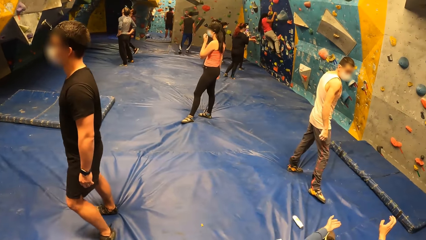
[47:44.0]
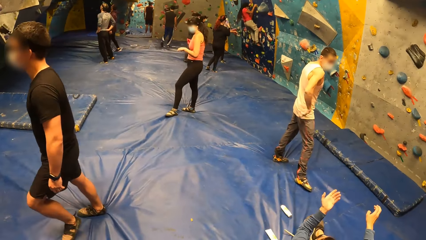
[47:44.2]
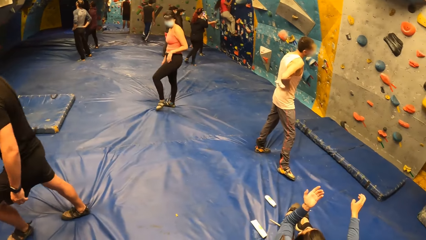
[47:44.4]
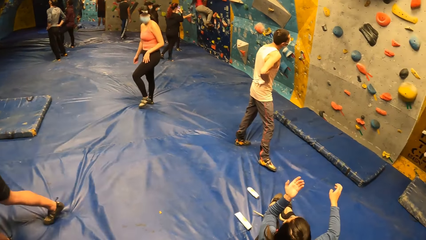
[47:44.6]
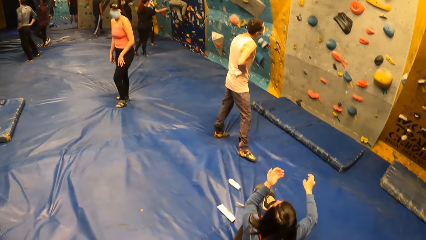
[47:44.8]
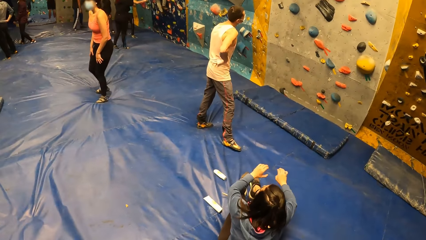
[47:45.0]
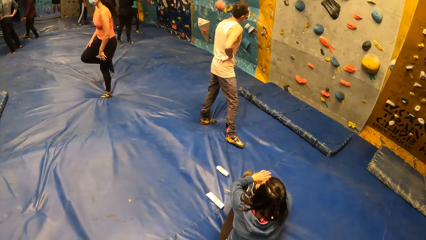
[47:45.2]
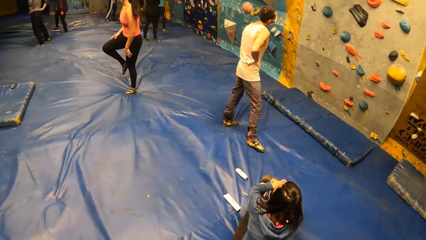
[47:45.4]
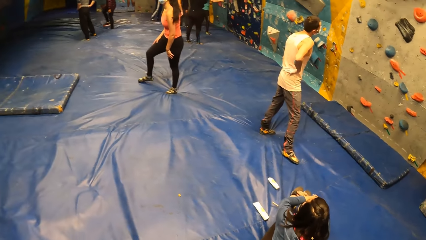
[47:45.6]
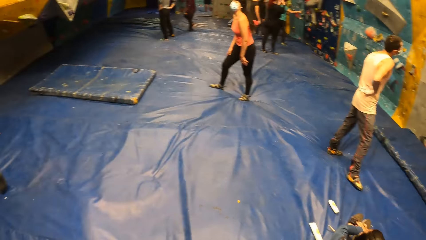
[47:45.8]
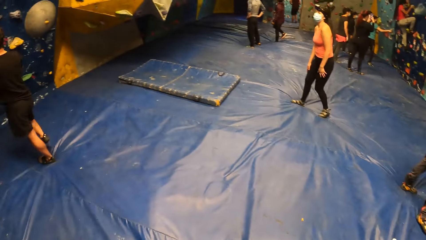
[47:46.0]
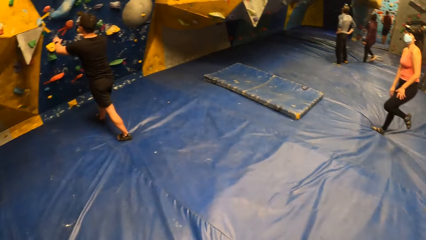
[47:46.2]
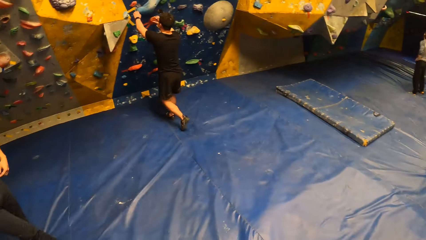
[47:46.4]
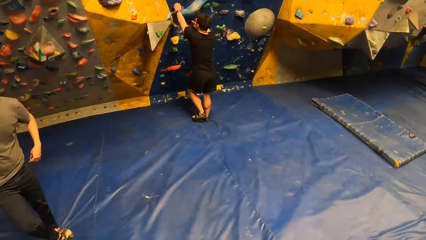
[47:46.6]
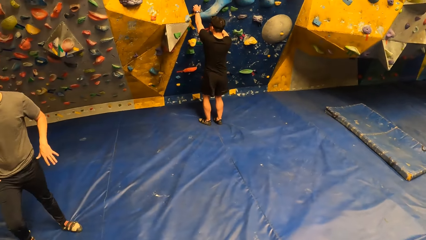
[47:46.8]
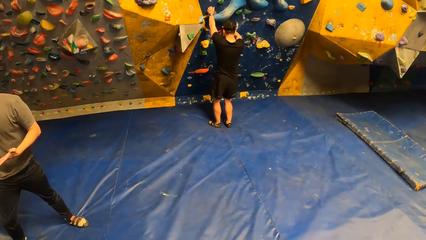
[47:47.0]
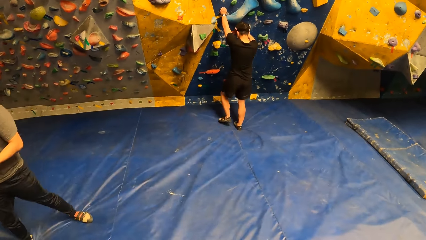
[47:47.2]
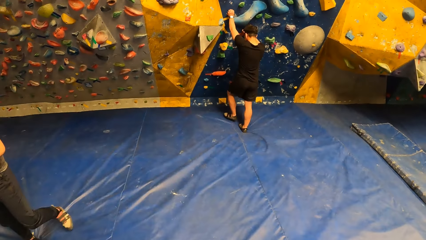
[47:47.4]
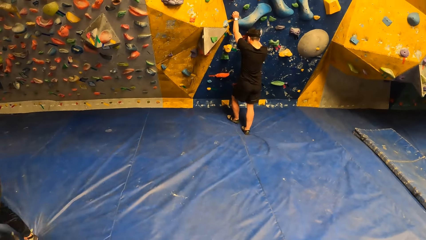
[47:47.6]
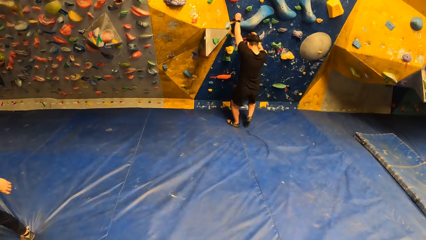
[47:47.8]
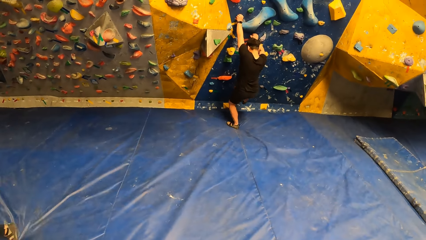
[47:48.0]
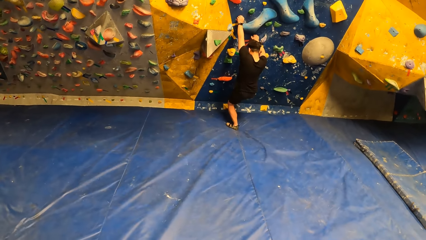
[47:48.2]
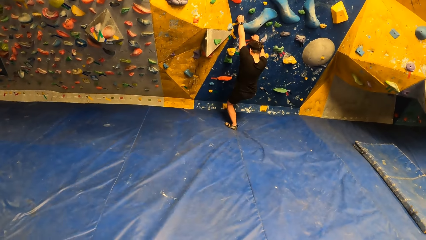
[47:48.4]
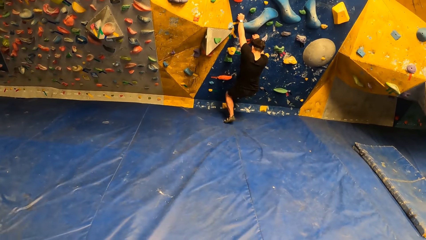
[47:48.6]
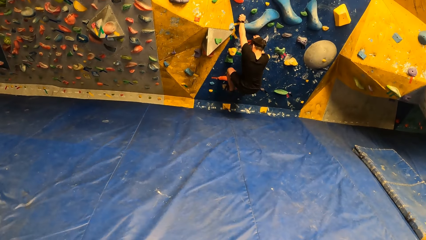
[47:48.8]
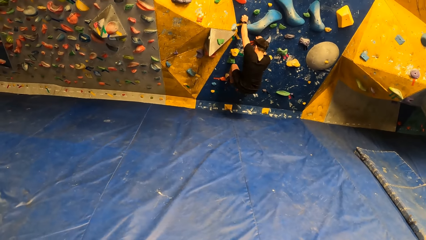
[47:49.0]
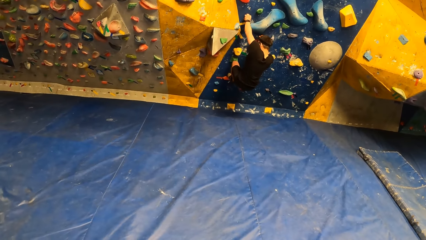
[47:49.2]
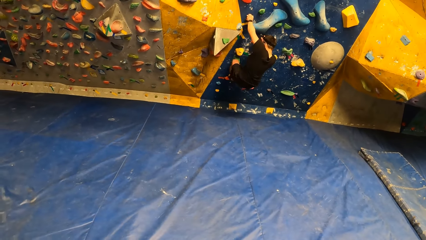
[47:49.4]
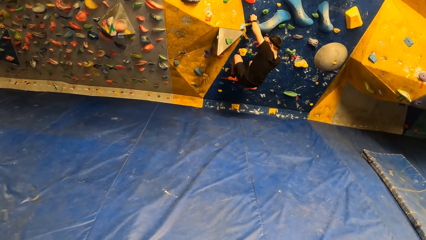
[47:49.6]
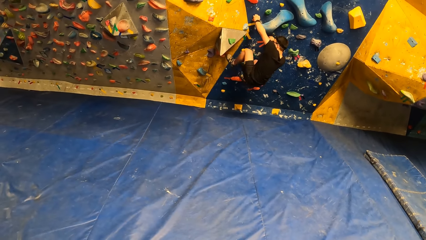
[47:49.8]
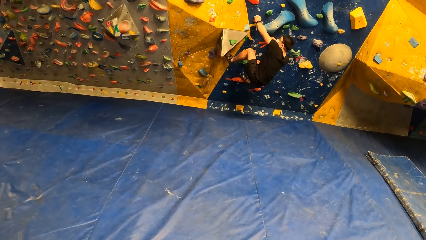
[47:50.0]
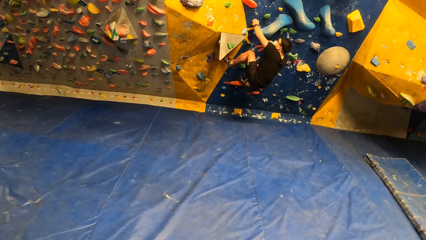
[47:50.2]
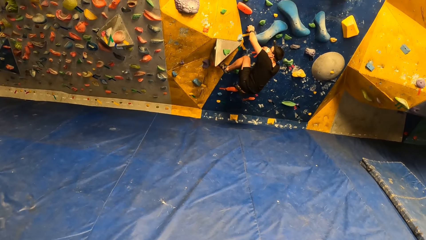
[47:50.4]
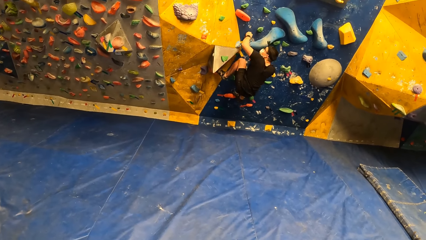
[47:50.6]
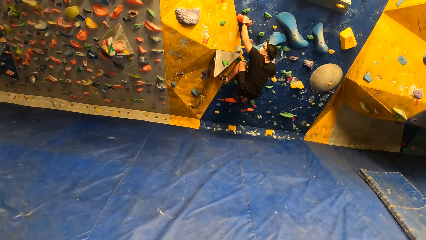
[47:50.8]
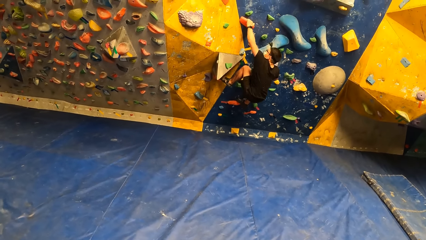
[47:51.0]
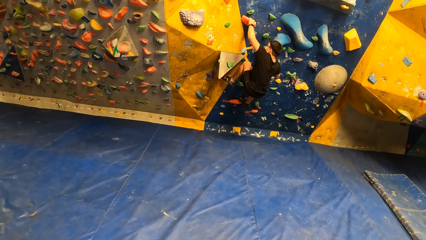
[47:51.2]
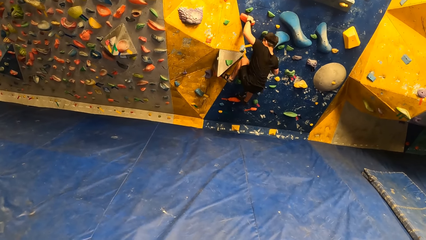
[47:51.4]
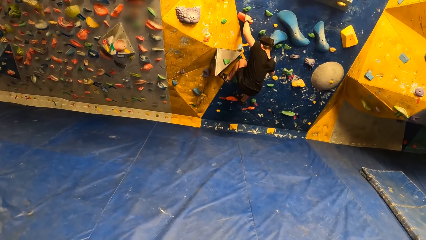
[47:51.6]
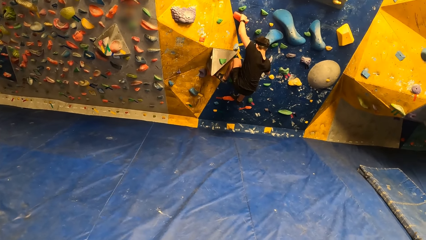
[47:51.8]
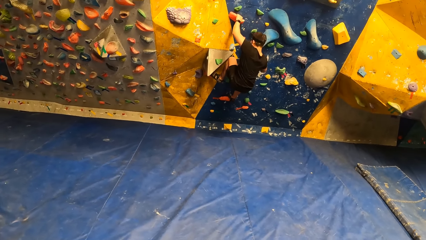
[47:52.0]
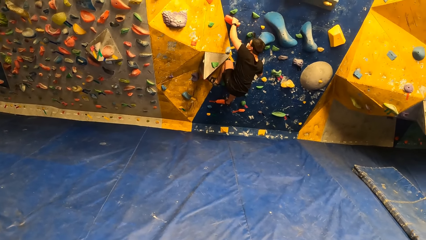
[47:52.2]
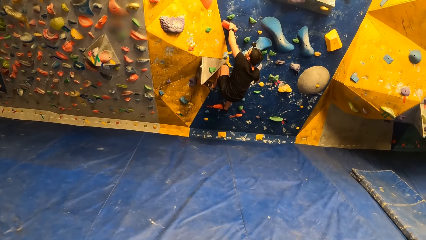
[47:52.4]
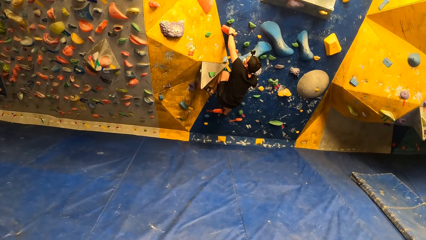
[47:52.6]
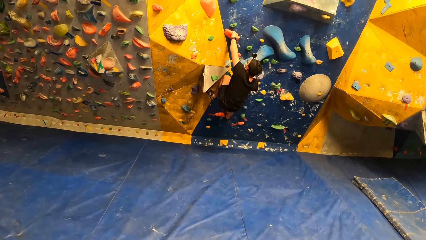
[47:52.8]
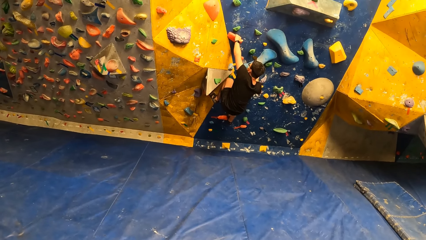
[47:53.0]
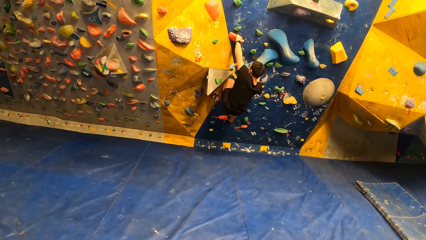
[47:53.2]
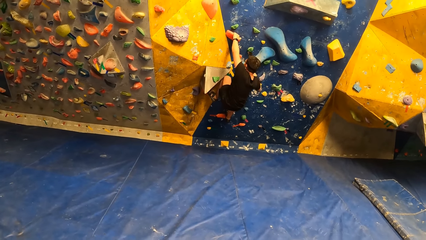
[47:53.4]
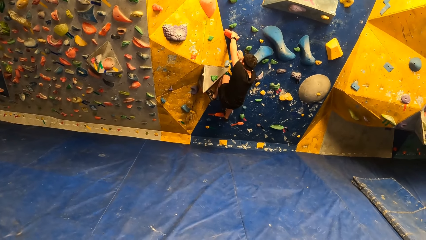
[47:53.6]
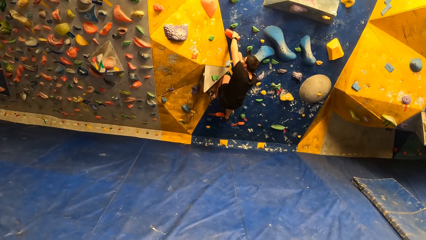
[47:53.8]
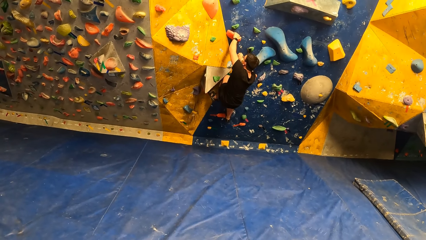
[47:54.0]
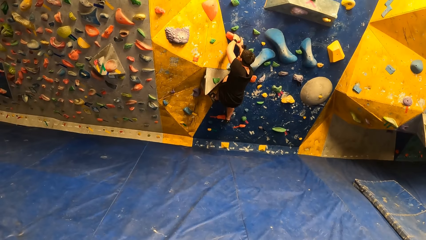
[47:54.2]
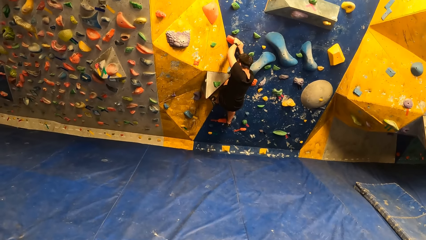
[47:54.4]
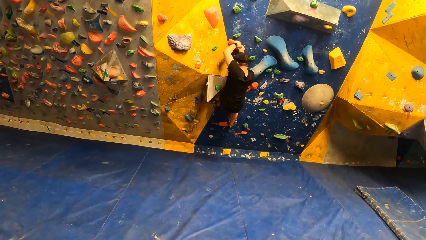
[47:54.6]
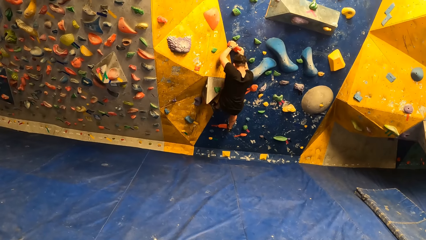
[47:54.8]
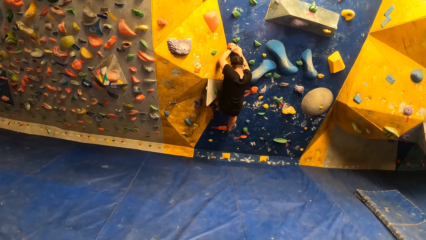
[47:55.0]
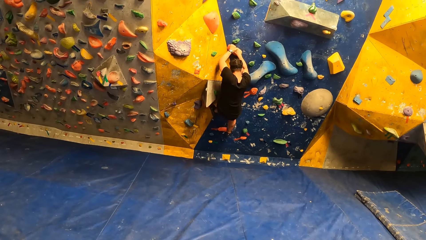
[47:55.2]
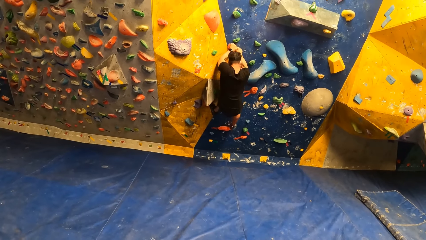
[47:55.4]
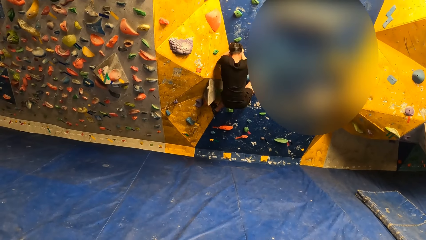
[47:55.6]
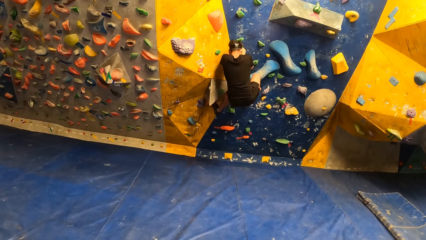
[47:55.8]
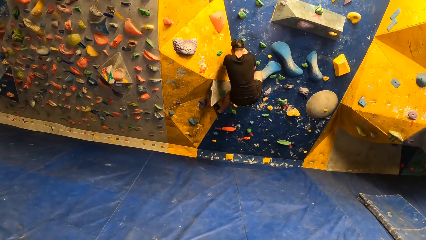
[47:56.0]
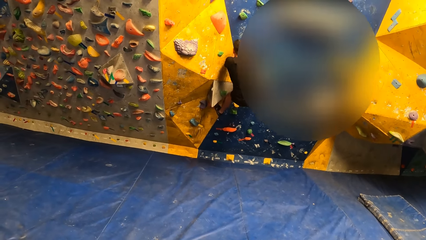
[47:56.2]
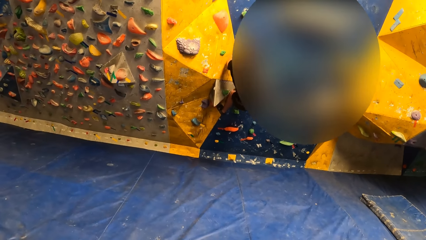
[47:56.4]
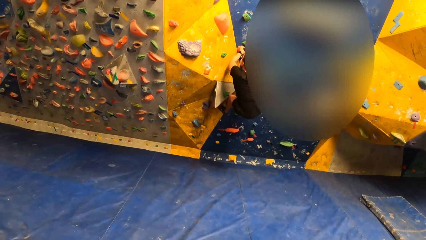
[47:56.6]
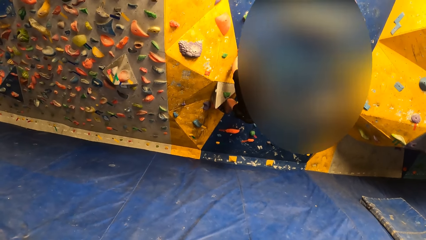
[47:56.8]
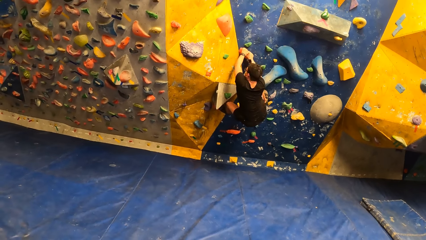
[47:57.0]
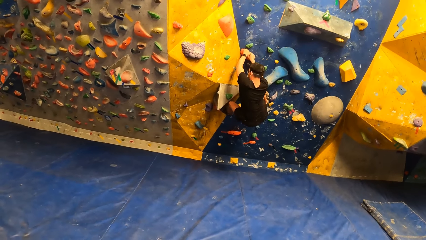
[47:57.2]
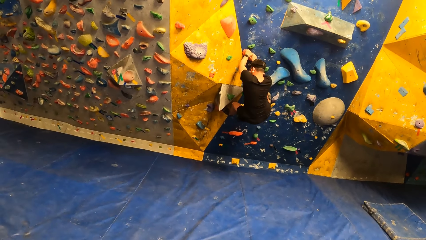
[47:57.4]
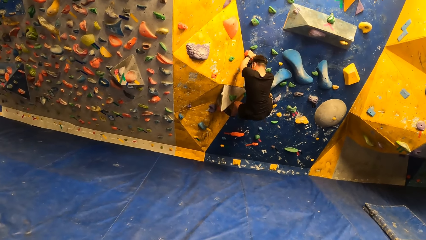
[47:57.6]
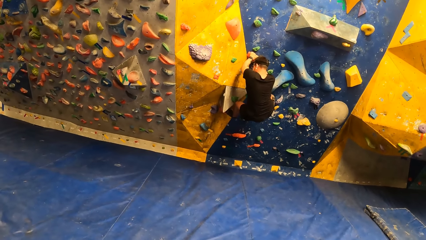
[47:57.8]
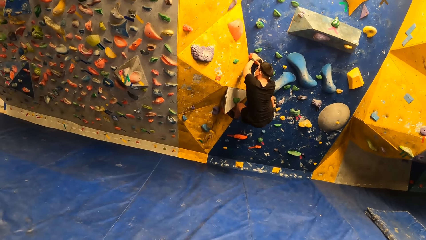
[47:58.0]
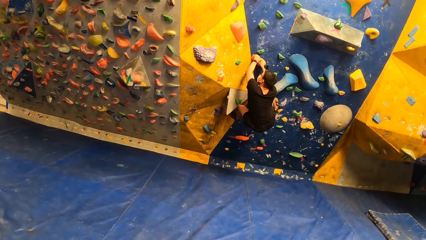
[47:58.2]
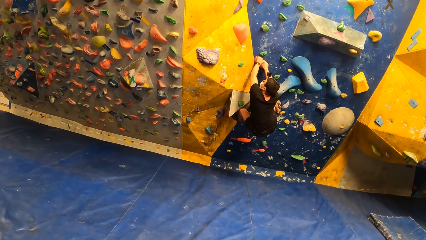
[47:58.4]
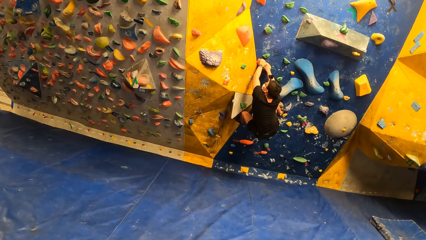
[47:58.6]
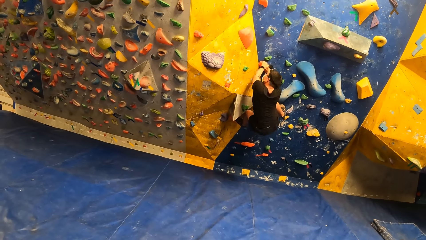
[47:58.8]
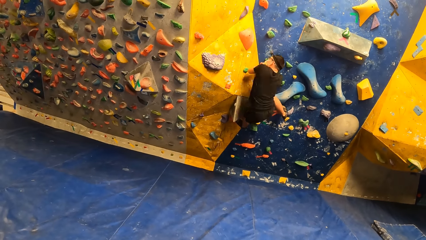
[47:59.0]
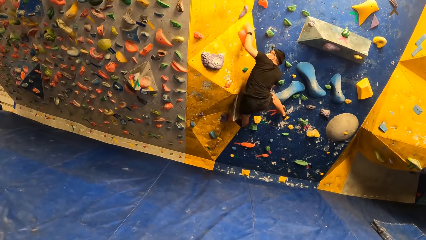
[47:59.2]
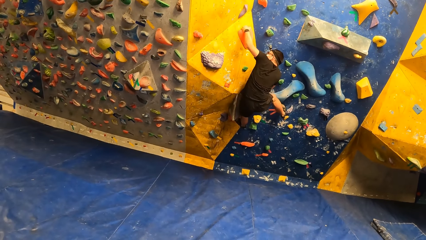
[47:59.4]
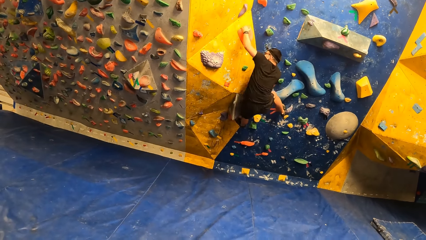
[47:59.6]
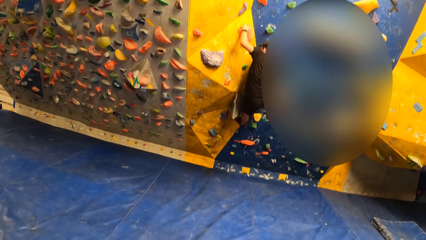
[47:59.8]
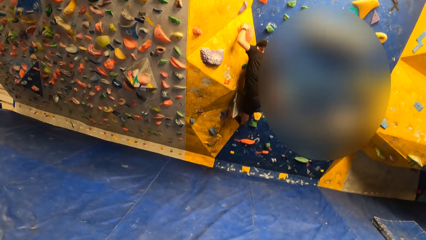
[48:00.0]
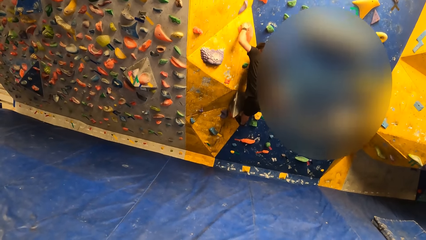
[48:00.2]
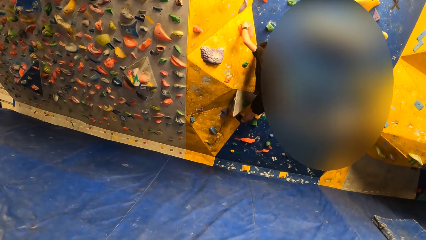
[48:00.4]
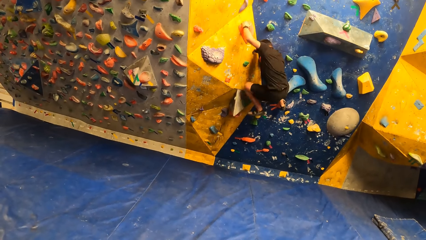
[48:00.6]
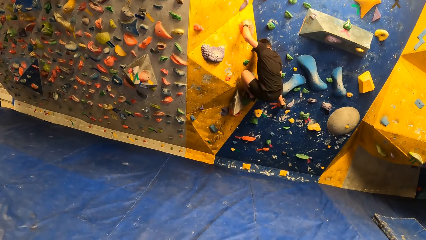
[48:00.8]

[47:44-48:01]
A man climbs the bouldering wall.
